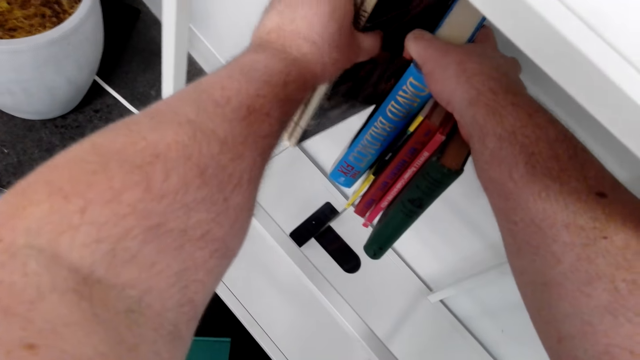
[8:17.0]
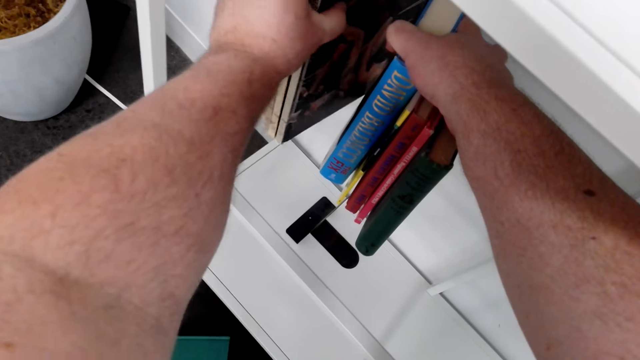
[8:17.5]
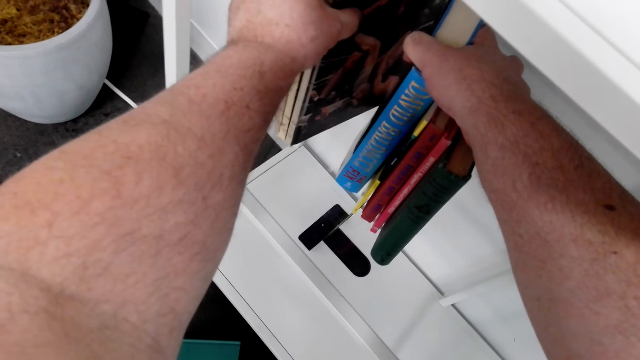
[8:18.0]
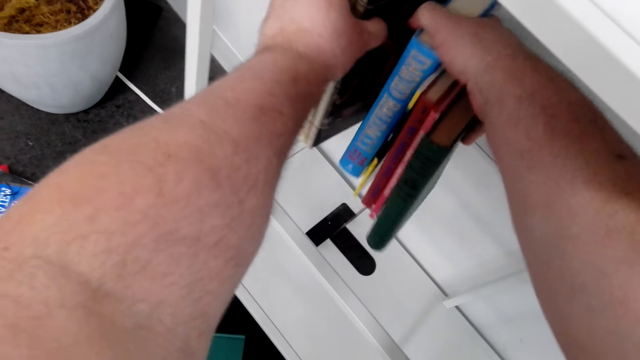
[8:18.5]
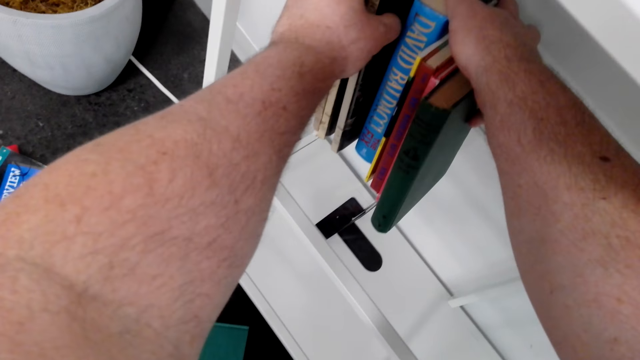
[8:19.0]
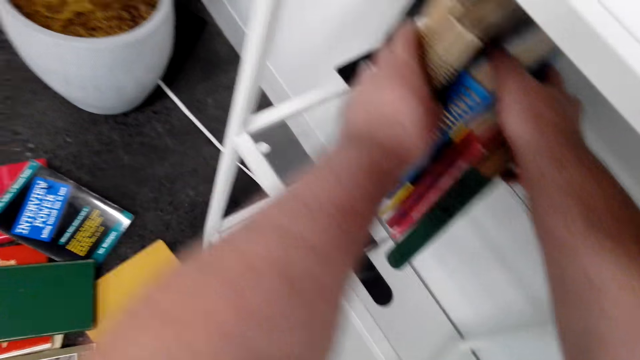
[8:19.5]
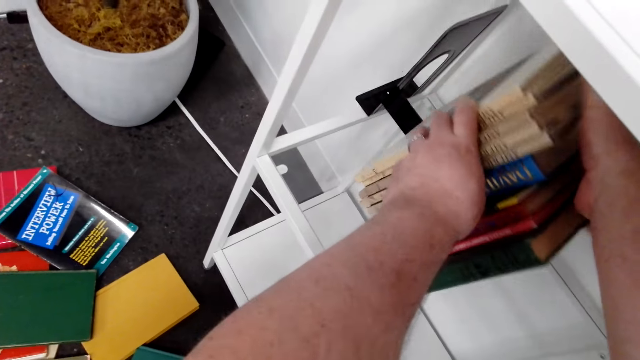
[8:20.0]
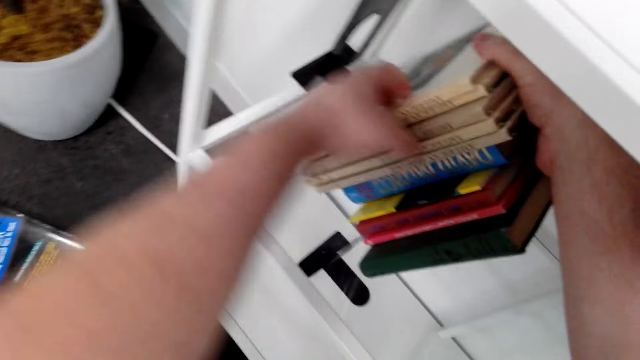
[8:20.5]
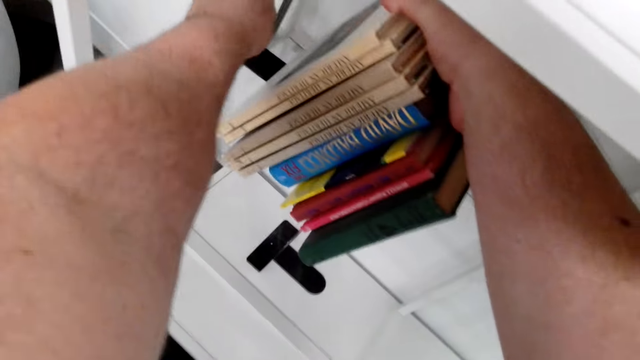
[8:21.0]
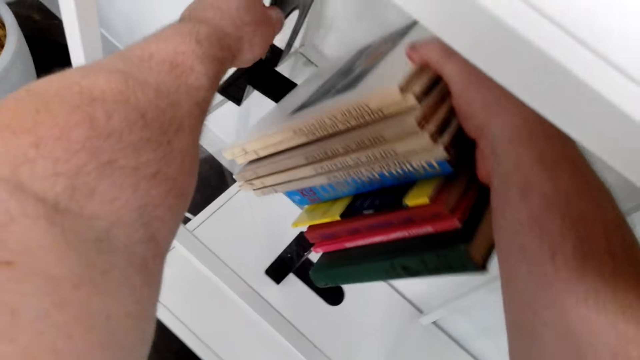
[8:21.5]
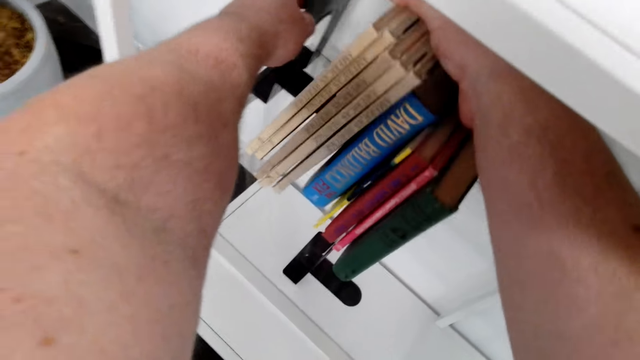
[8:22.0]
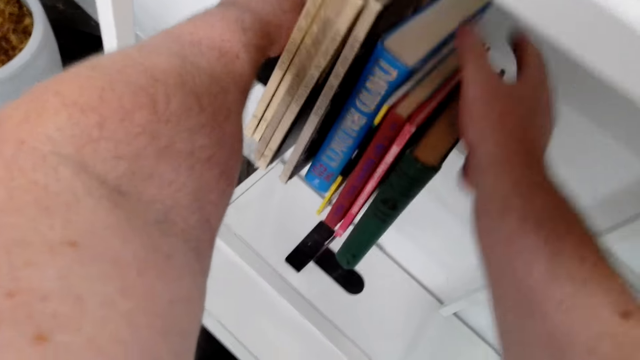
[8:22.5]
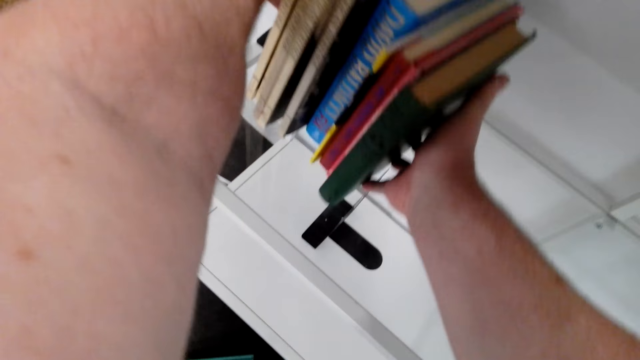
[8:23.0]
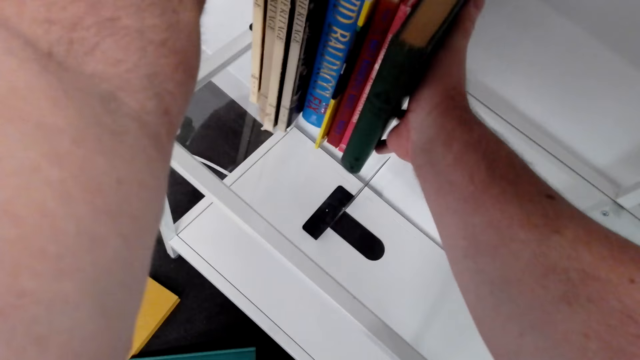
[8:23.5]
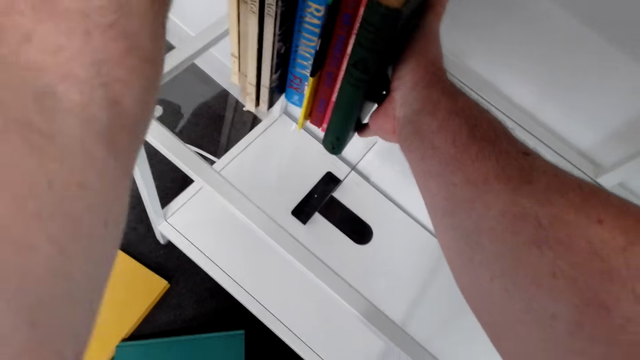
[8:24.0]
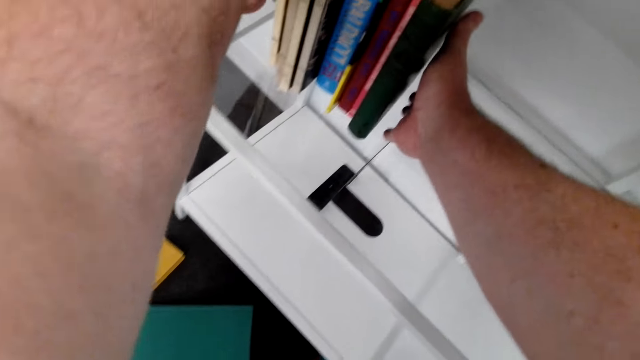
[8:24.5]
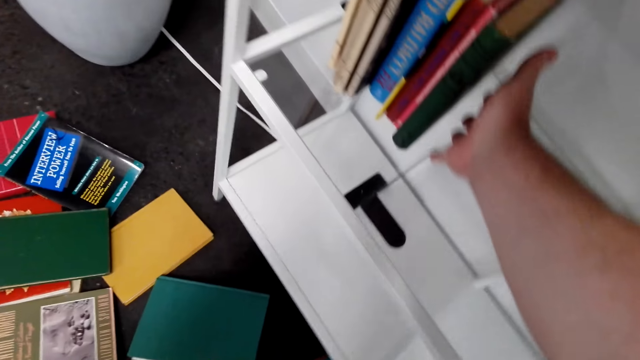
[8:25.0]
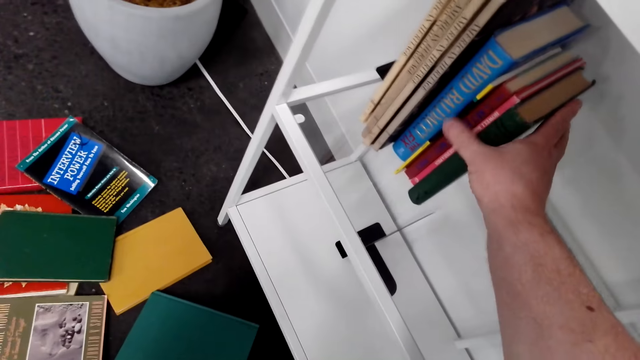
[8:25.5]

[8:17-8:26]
The camera wearer adjusts the shelf.

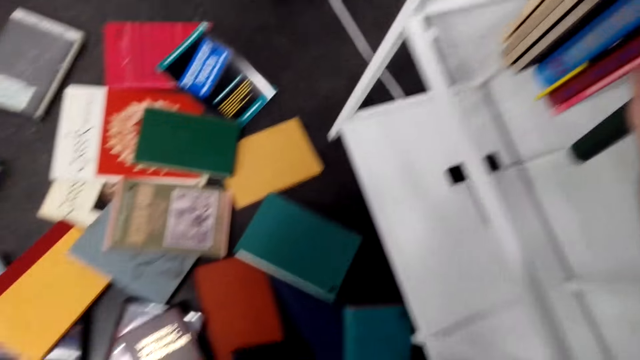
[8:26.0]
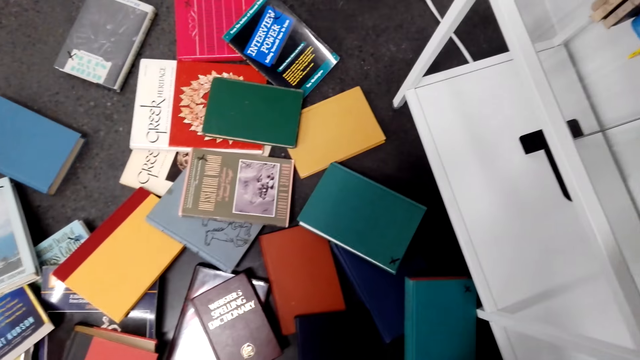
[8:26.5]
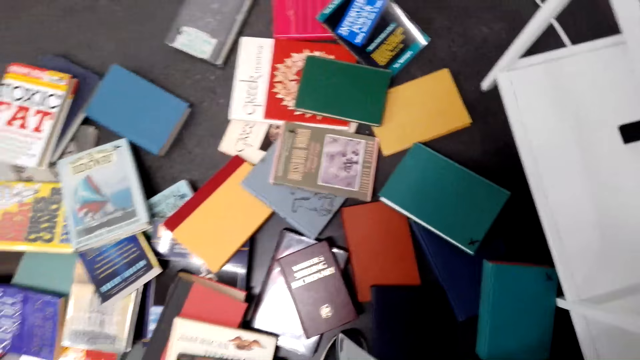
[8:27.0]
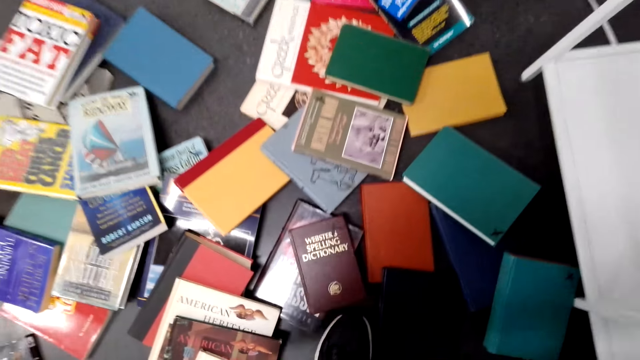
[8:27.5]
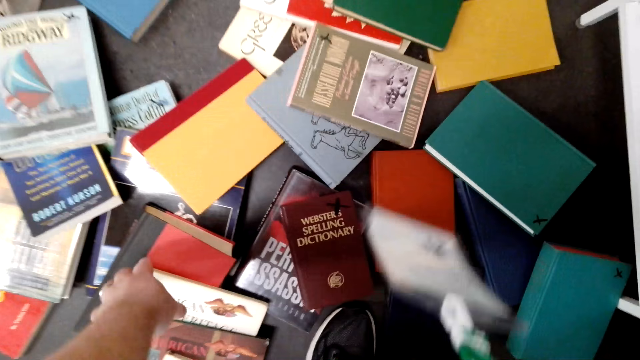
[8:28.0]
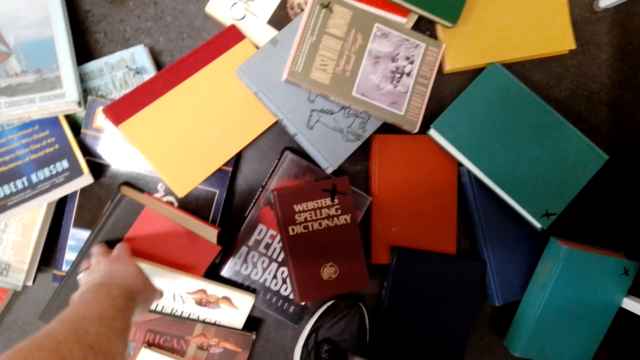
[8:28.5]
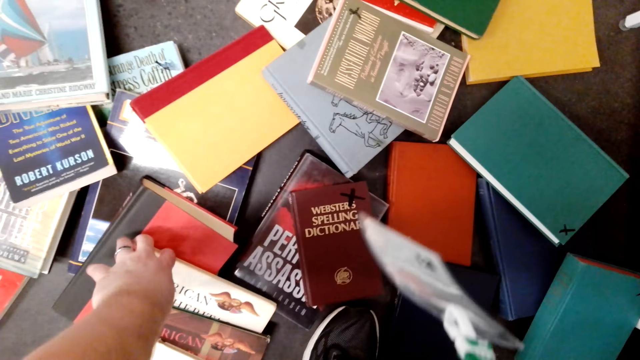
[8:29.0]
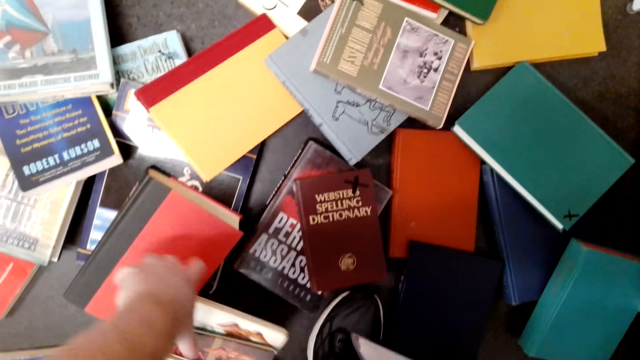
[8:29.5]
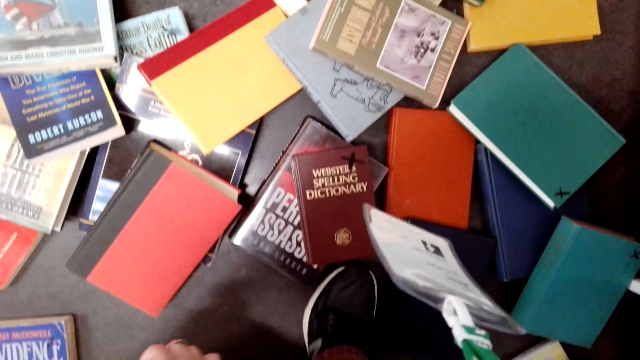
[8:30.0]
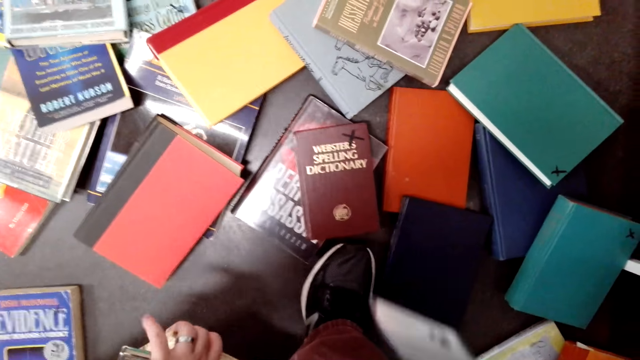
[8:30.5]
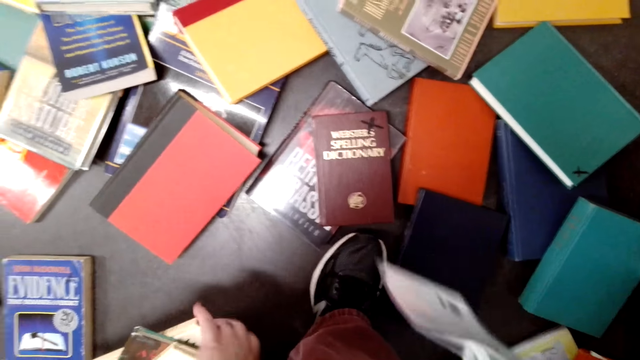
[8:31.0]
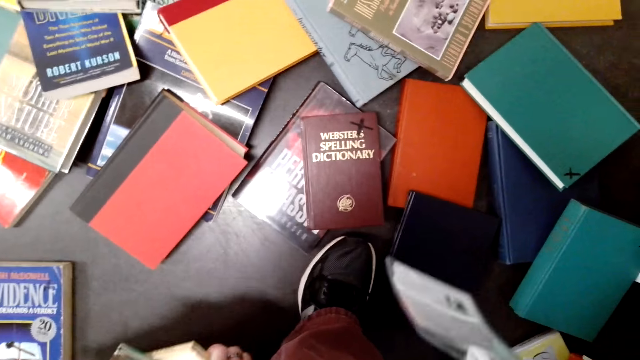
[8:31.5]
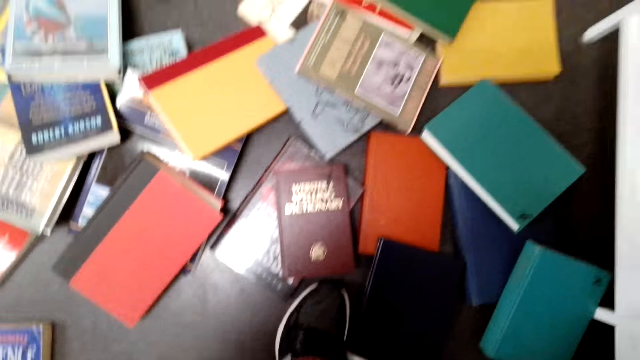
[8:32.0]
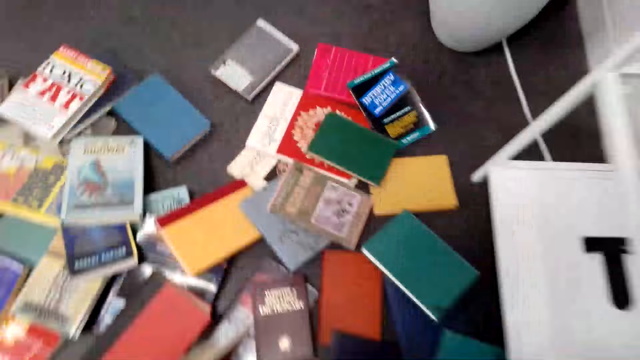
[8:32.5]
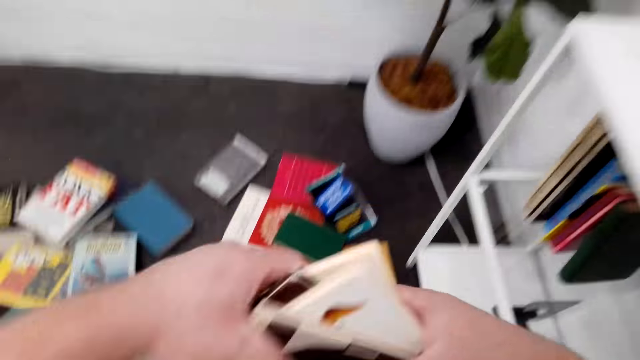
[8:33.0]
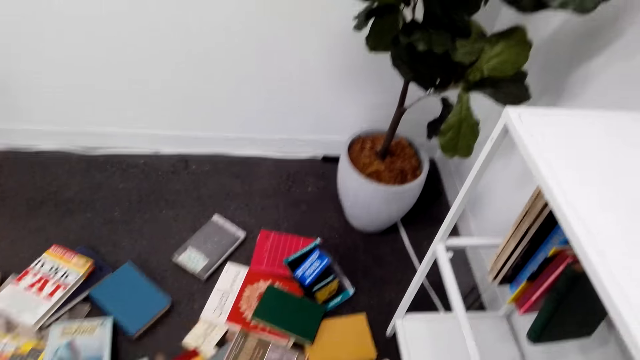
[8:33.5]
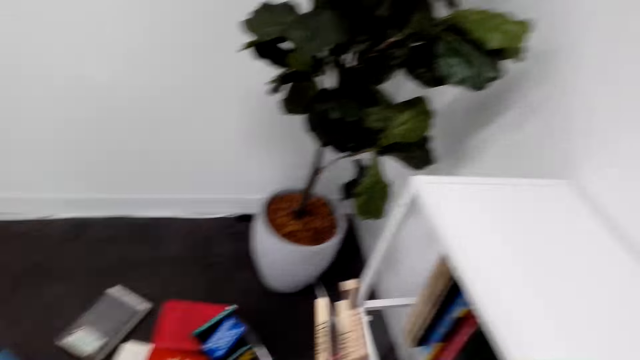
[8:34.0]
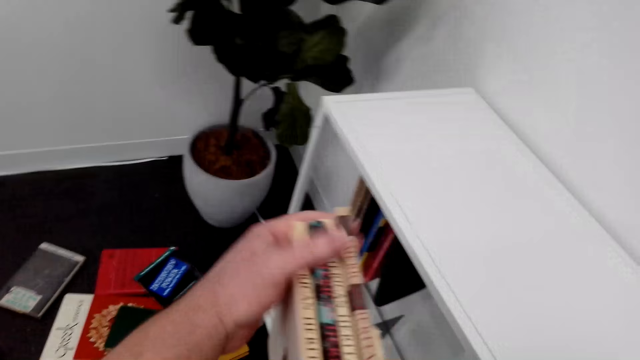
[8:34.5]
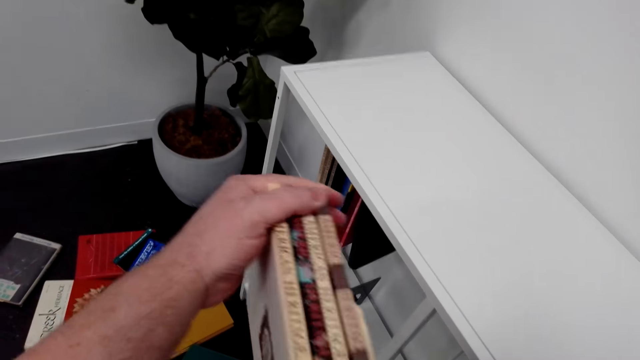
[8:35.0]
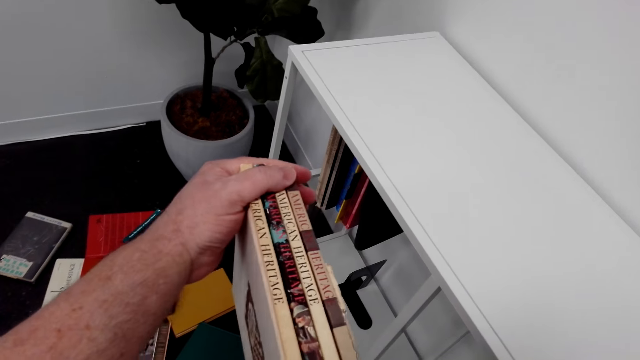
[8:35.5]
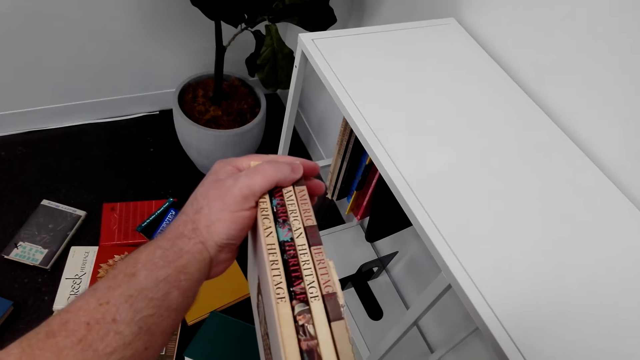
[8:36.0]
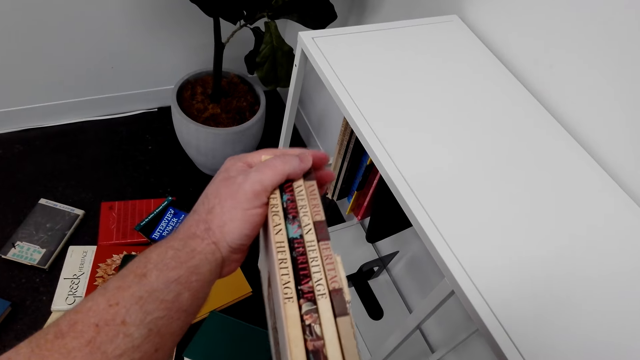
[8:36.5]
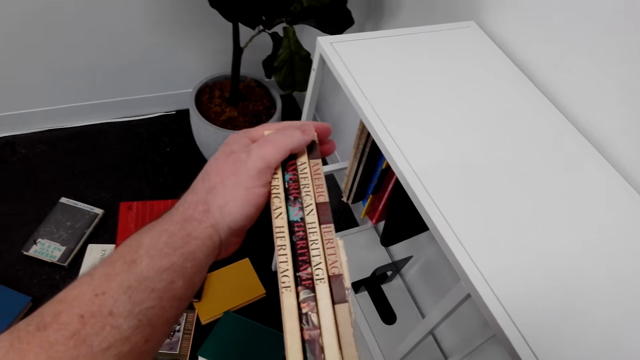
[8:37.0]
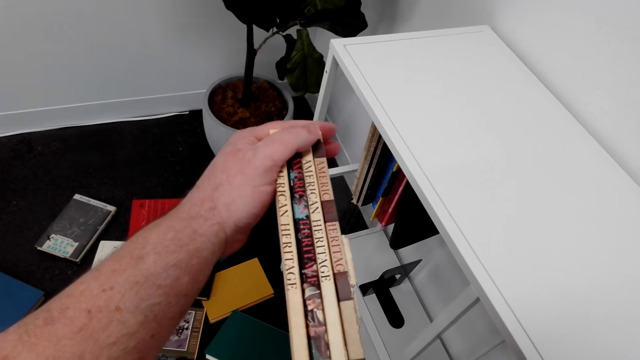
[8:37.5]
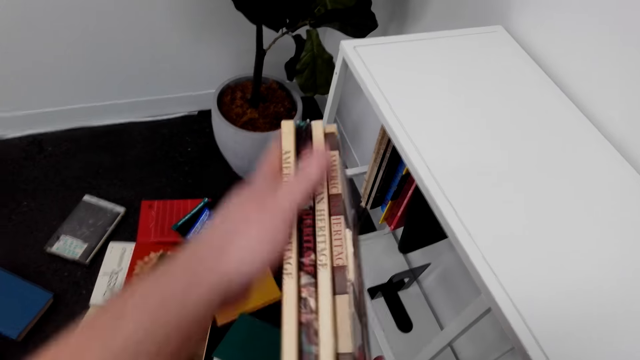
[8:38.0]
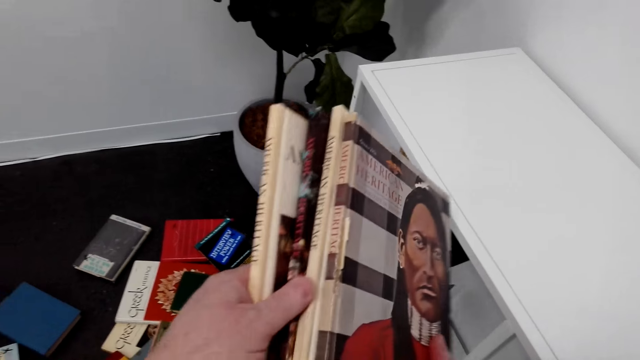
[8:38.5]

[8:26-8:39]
The camera wearer picks up books. They pick up books.
